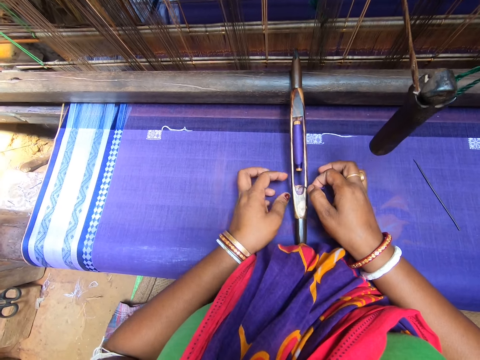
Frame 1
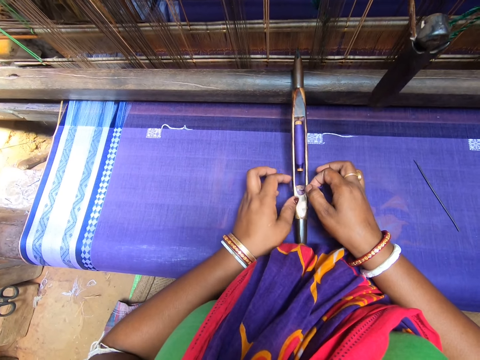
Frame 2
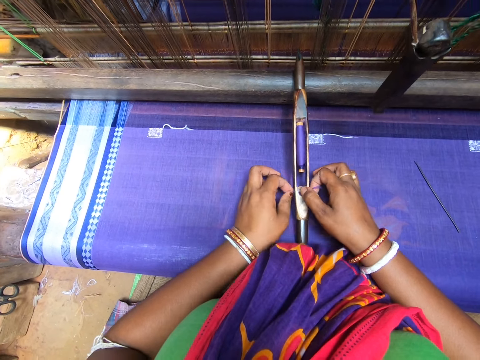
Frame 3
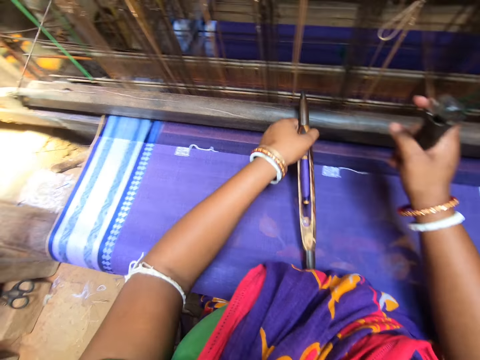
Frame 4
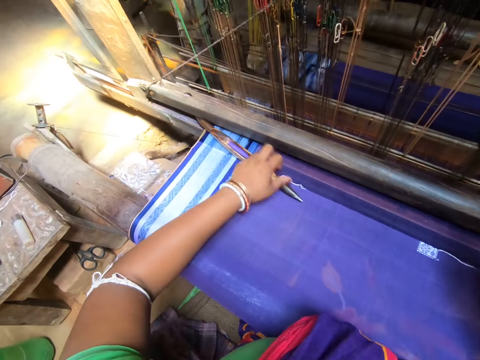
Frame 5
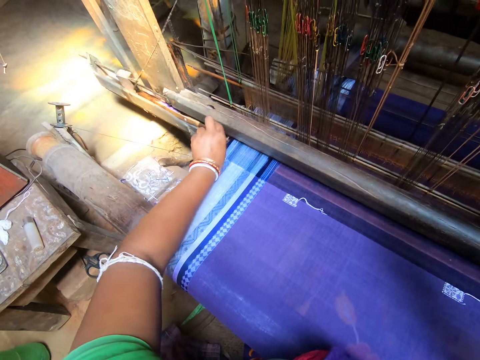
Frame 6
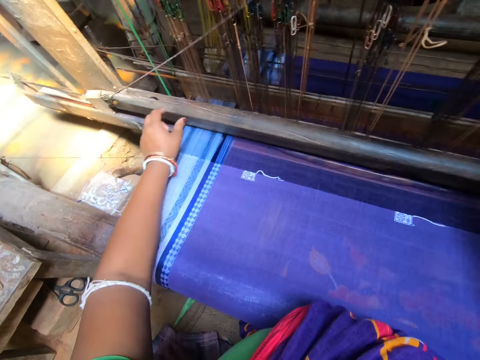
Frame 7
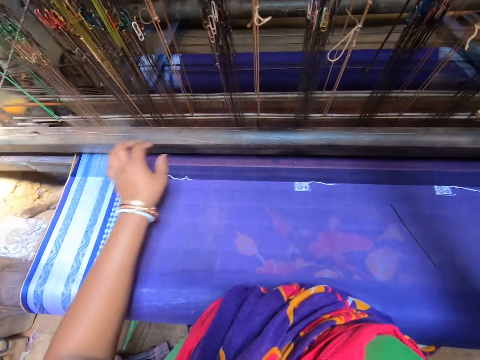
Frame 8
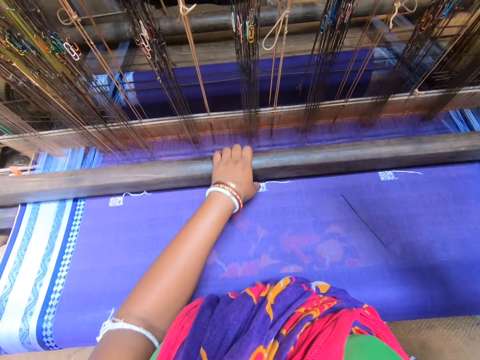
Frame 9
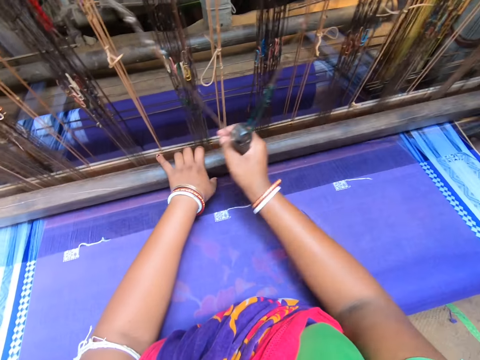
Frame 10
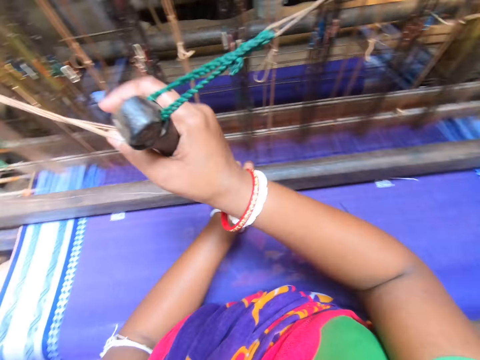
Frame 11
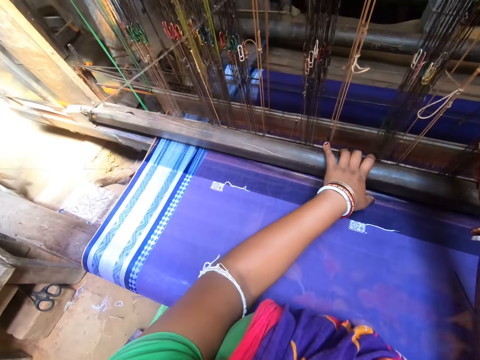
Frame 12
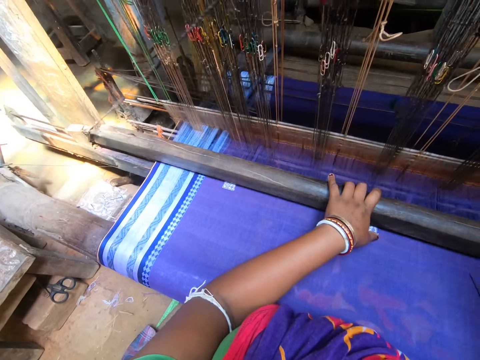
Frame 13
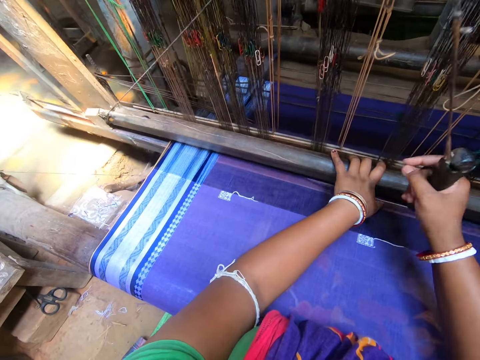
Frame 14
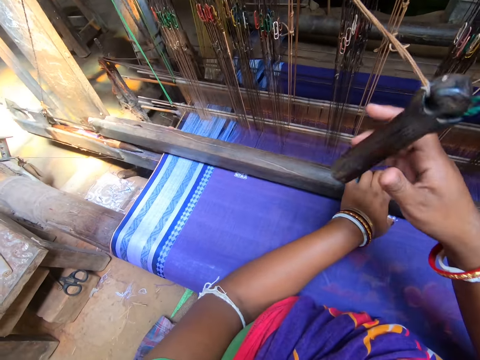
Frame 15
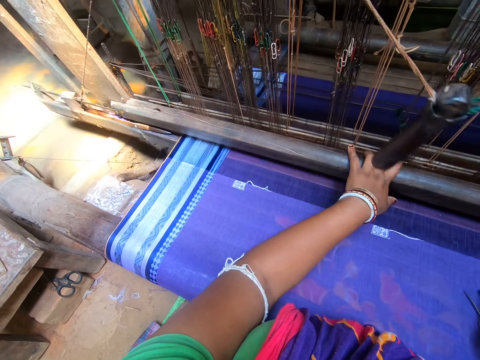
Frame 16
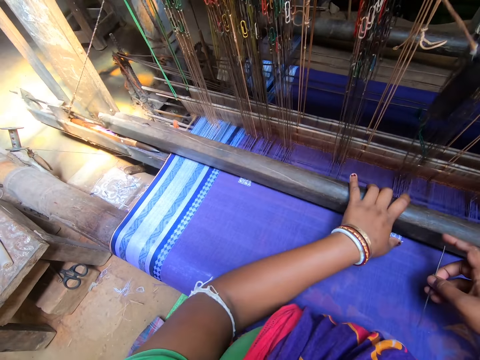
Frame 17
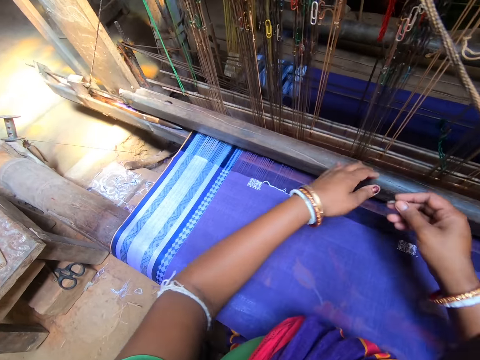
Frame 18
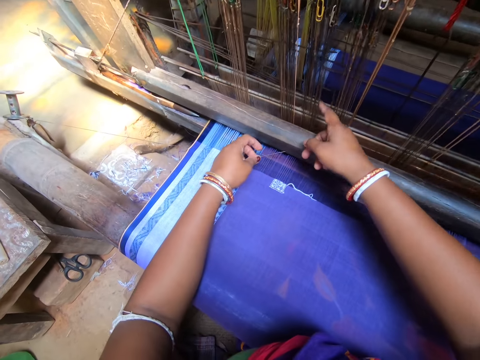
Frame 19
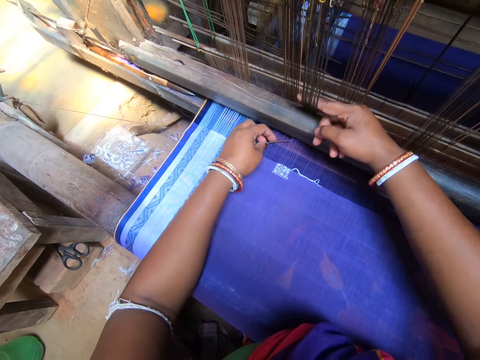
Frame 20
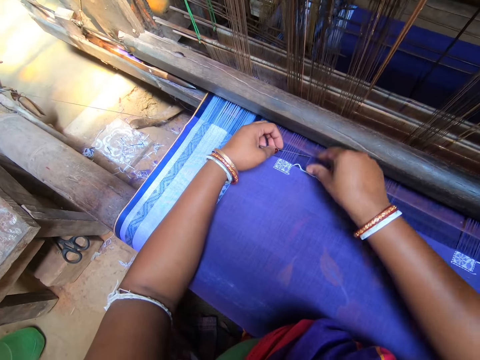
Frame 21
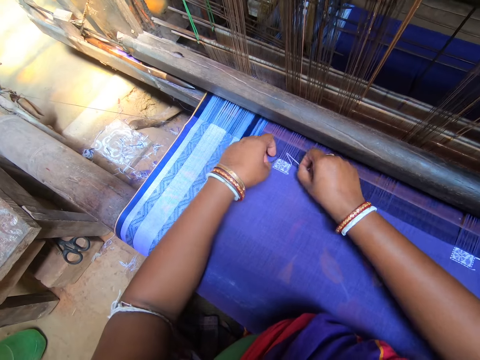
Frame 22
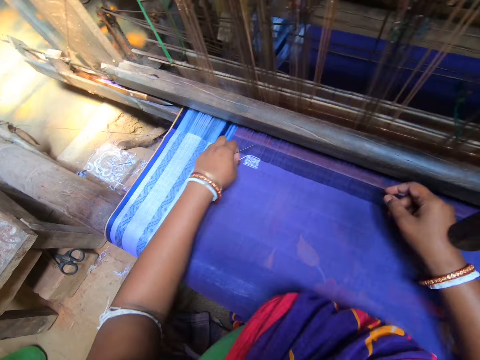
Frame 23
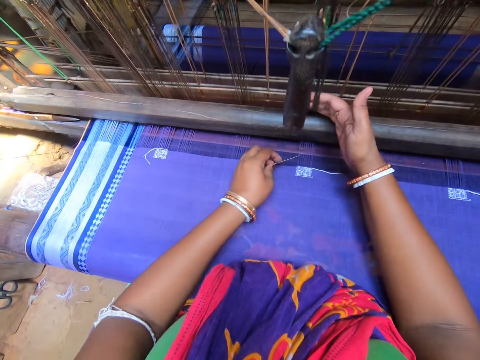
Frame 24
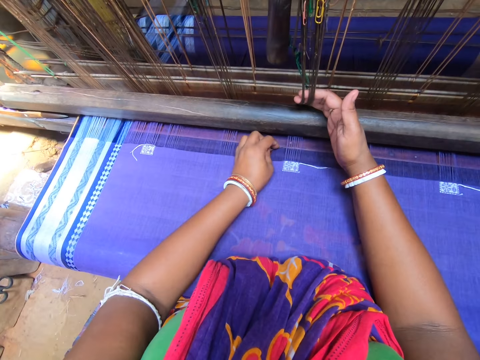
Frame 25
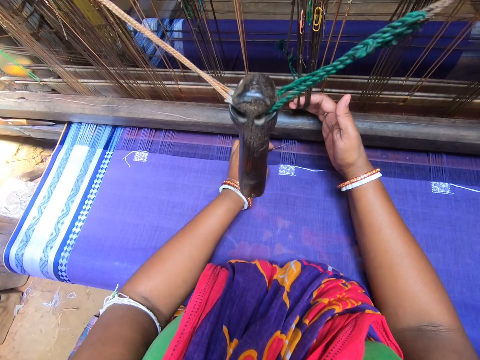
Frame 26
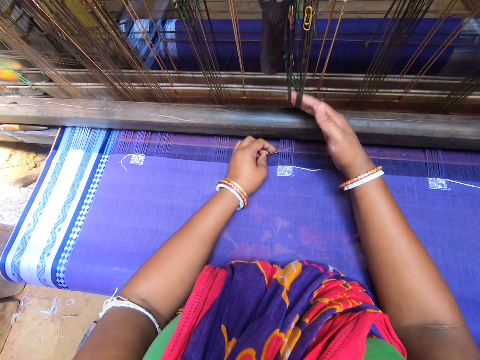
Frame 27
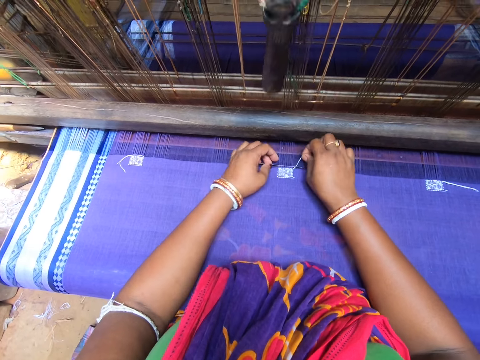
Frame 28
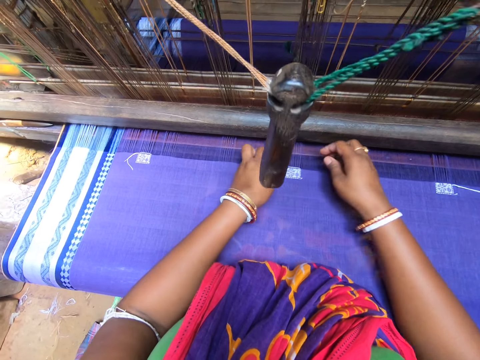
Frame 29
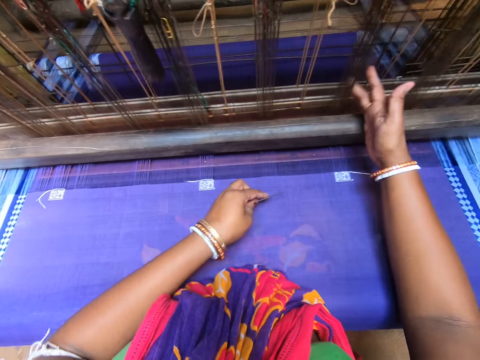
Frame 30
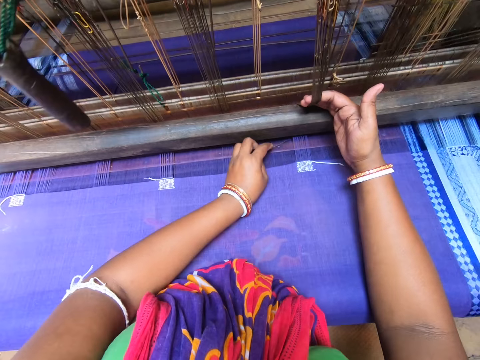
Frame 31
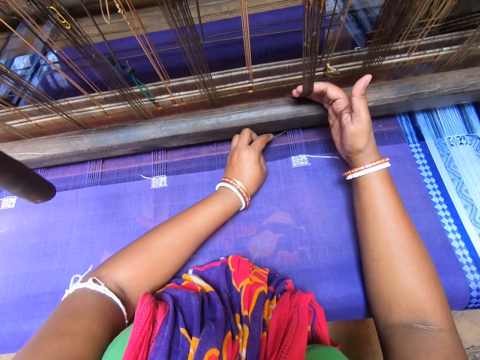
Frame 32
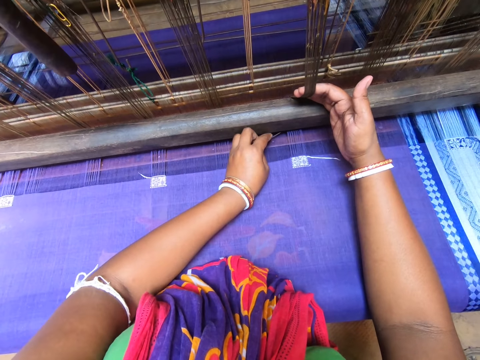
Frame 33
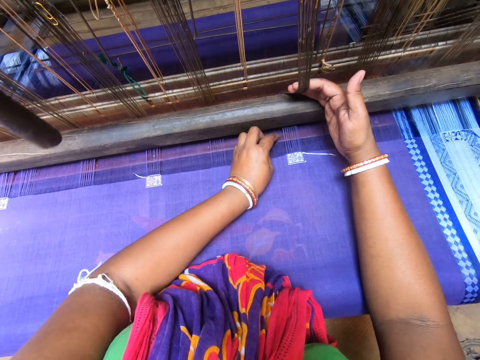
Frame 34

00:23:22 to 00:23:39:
The camera wearer inserts the thread in the shuttle with her right hand. She holds the pulley with her right hand. She picks the shuttle from the beam with her left hand. She inserts the shuttle into the beam with her left hand. She moves the beam with her left hand. She pulls the pulley with her right hand. She weaves the fabric with the loom. She lets go of the sewing machine handle. She picks the needle from the fabric with her right hand. She holds the heddle with her right hand. She adjusts threads on the fabric. She hooks the thread on the needle with her right hand. She holds the heddle with her right hand. She hooks the thread on the needle with her right hand. She holds the heddle with her right hand.

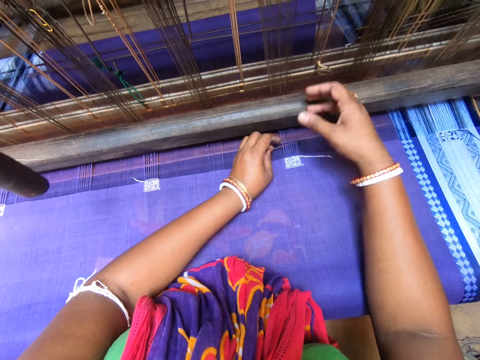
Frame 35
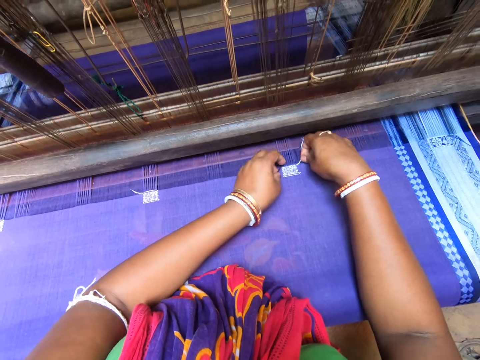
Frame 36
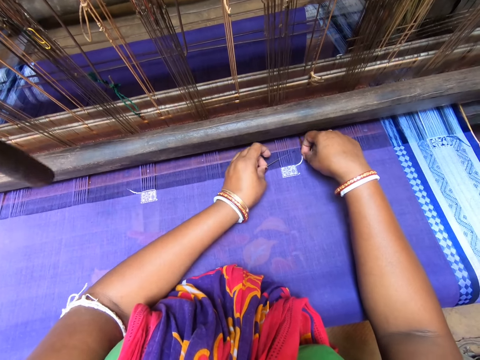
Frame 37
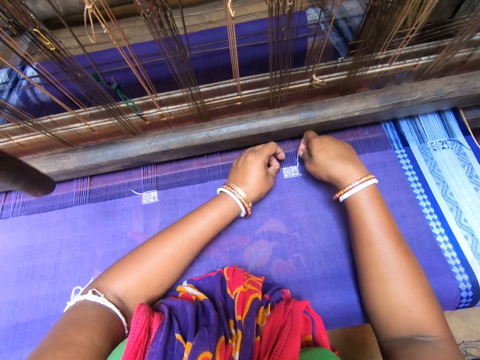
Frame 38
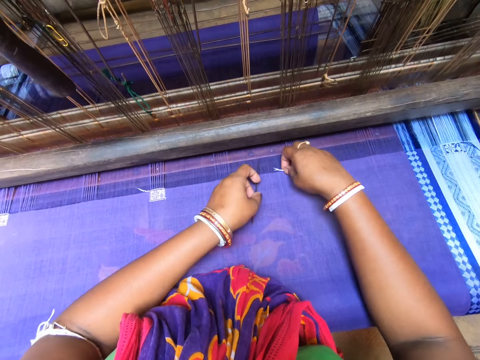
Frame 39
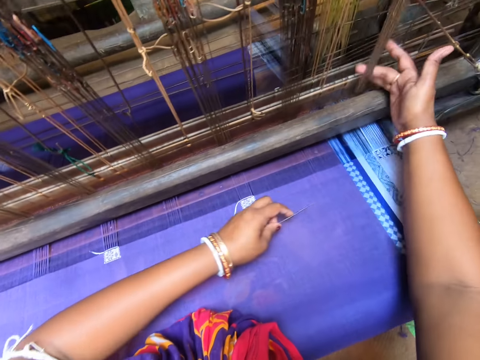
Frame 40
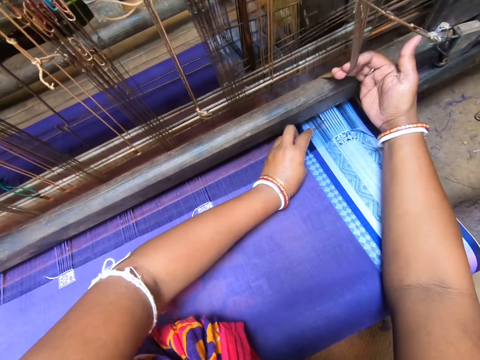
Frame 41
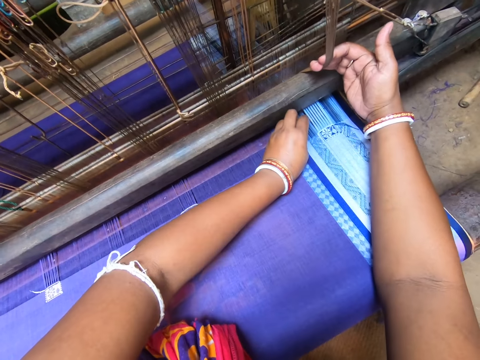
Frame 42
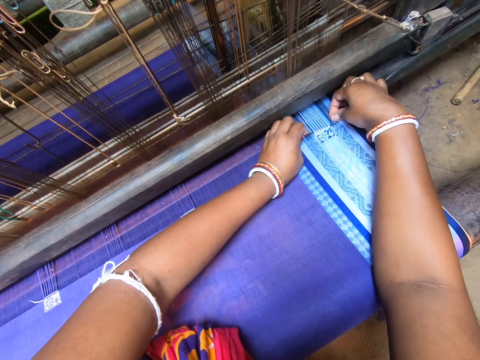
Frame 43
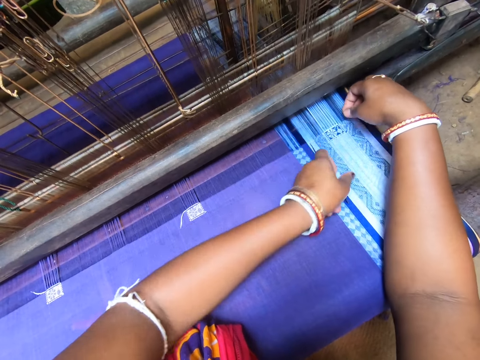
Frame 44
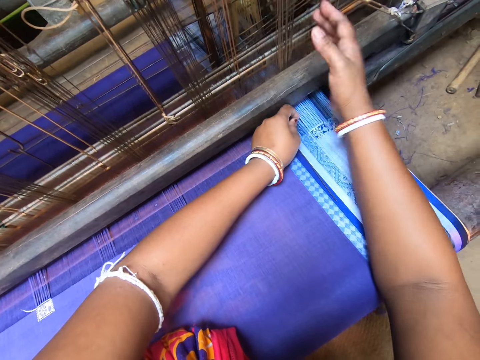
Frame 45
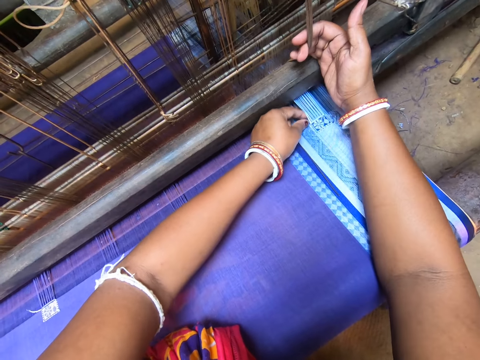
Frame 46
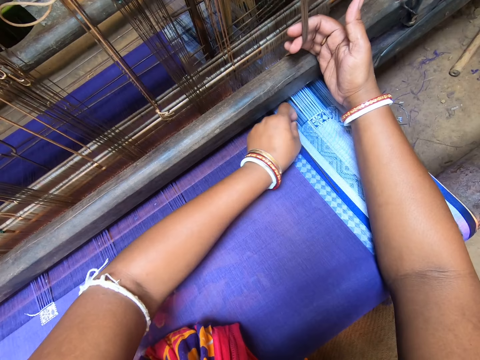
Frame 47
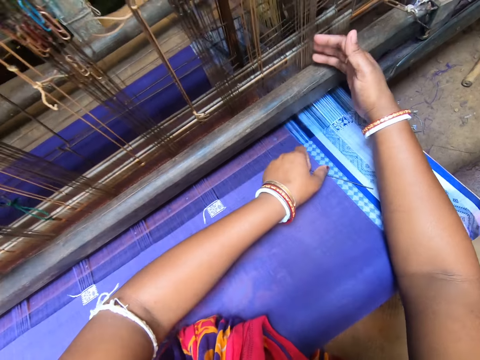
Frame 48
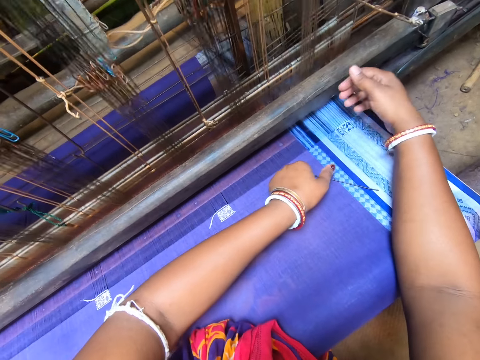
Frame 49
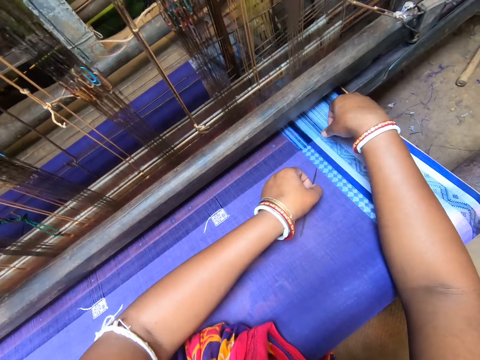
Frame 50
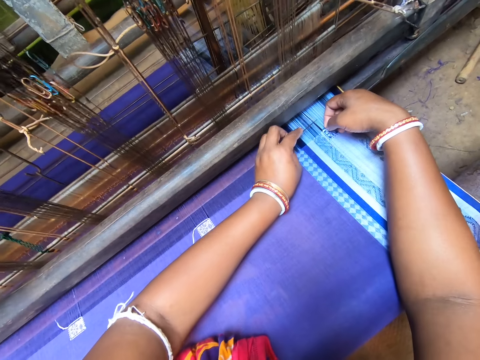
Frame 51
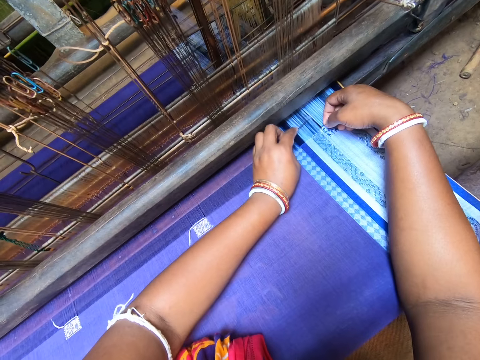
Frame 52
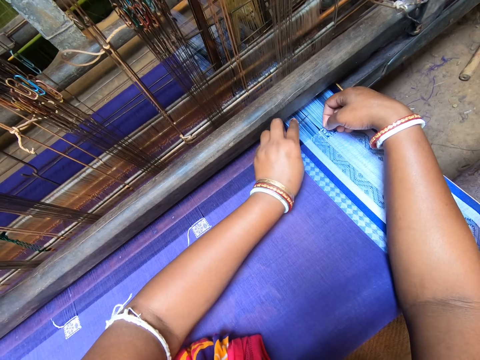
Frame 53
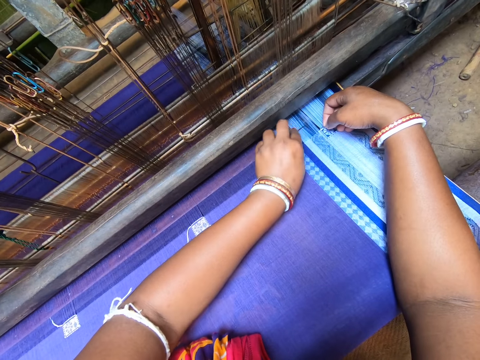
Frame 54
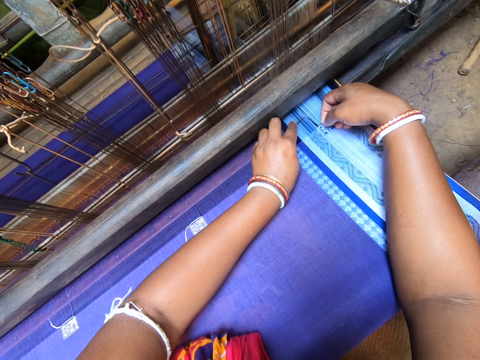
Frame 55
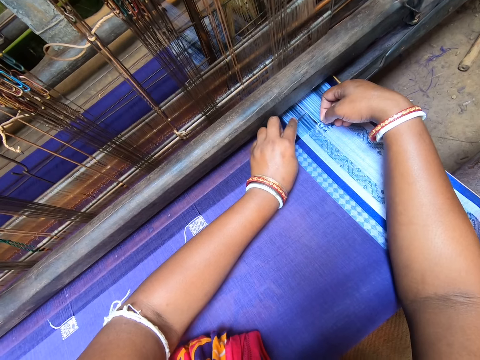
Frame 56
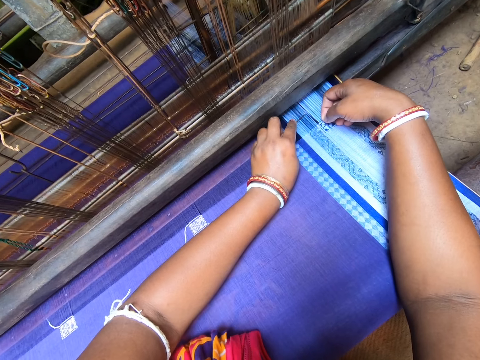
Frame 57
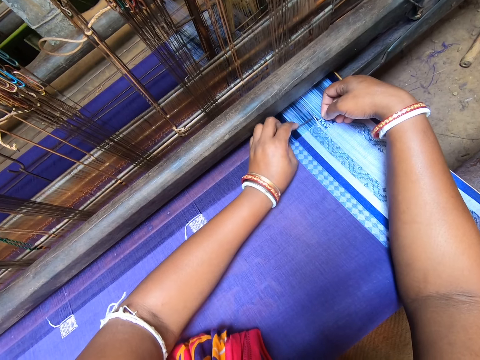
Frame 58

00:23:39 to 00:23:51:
The camera wearer hooks the thread on the needle with her right hand. She holds the heddle with her right hand. She hooks the thread on the needle with her right hand. She holds the heddle with her right hand. She adjusts the thread on the fabric with the needle in her left hand. She holds the fabric with her right hand.
